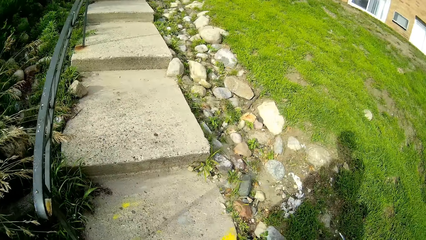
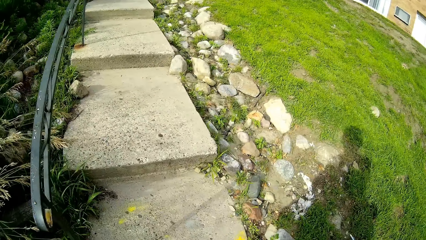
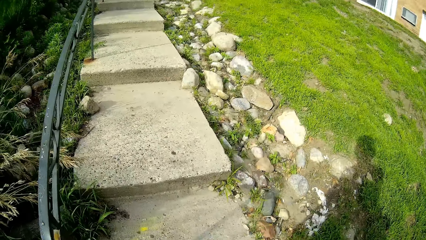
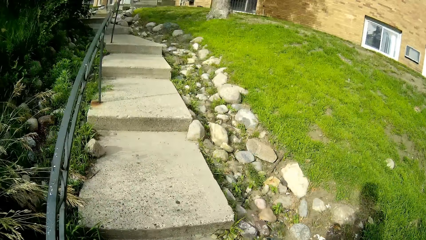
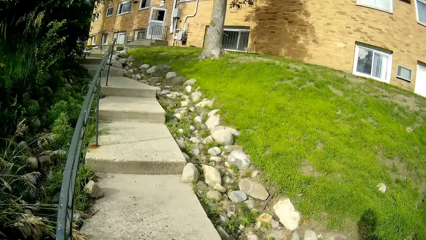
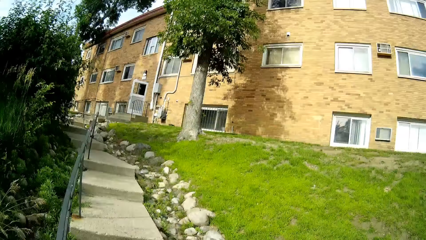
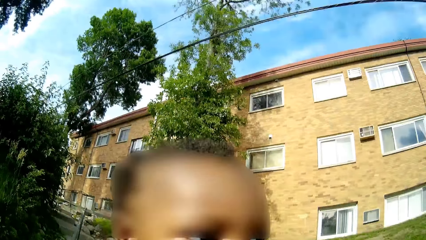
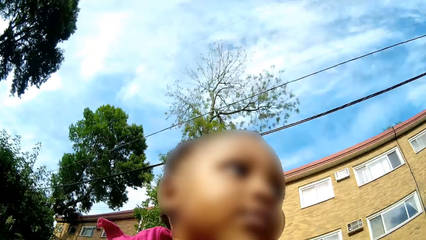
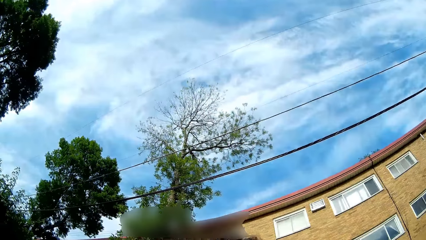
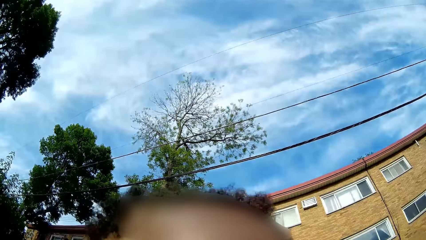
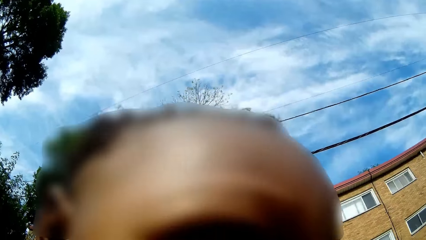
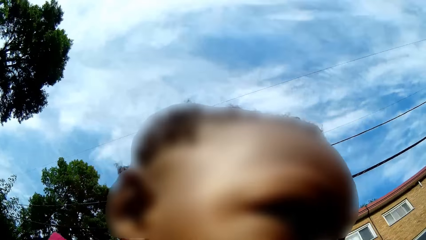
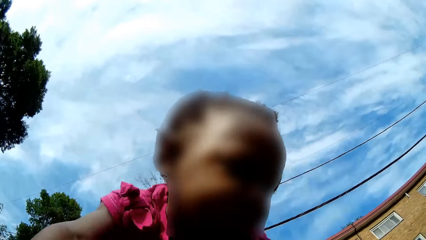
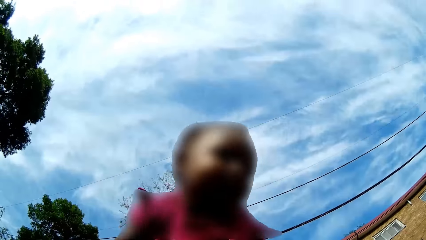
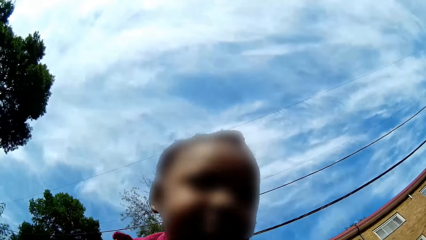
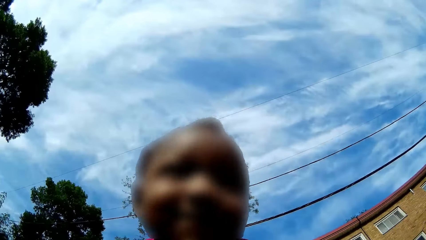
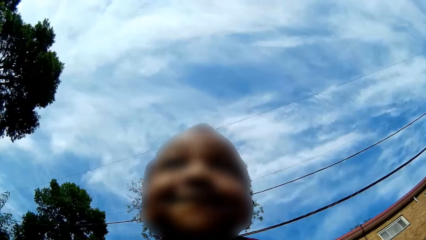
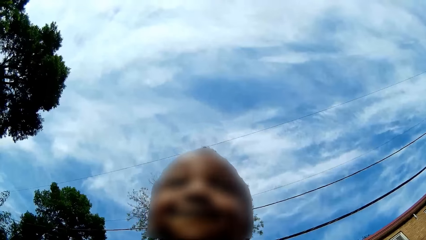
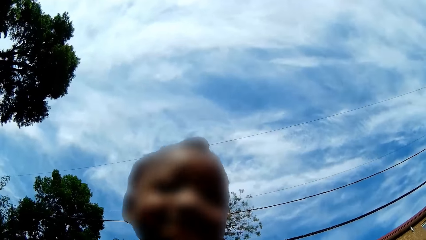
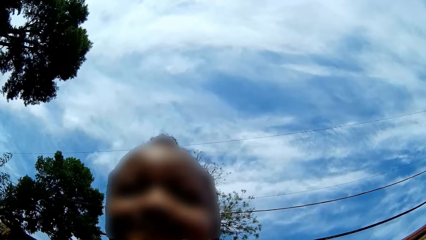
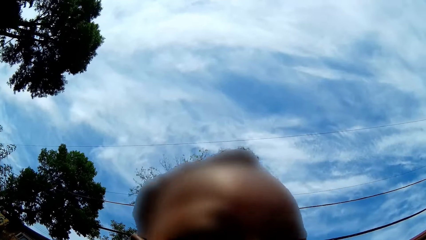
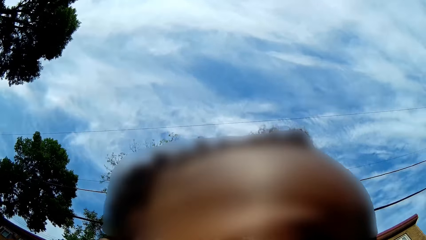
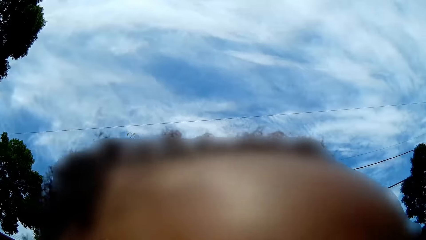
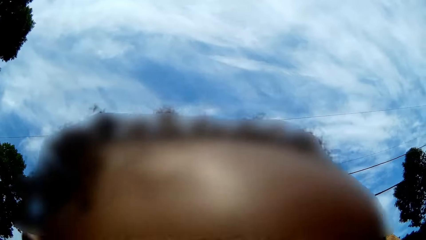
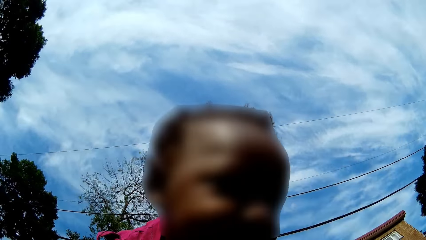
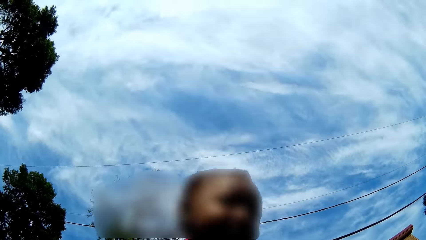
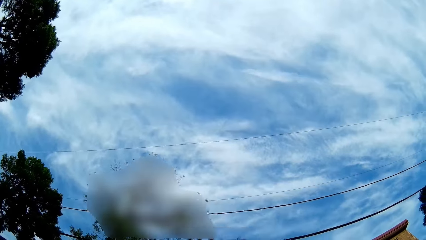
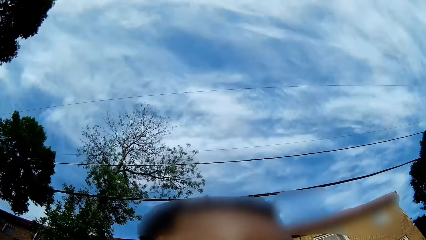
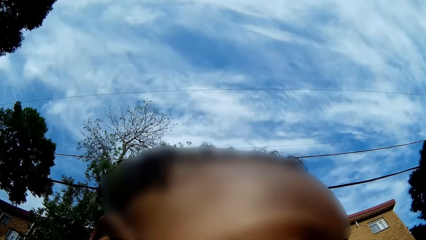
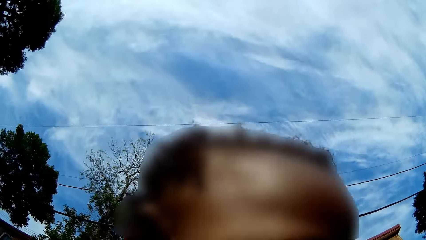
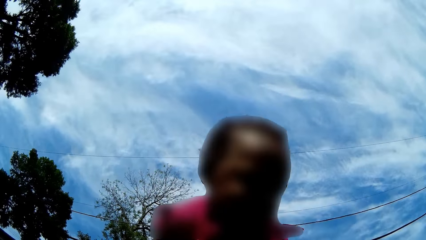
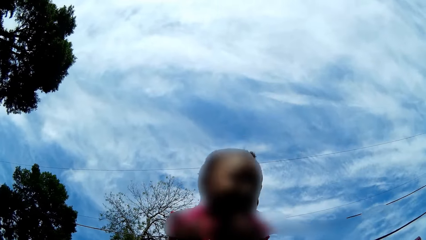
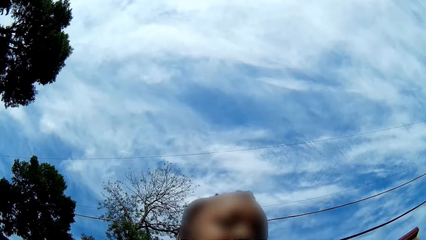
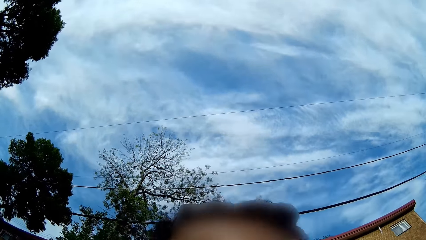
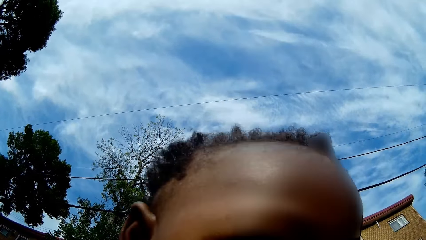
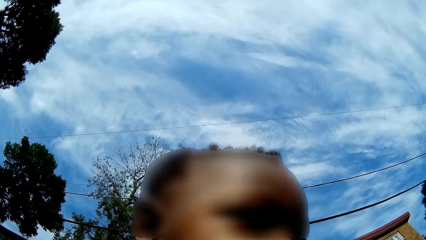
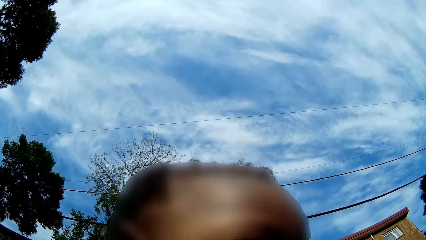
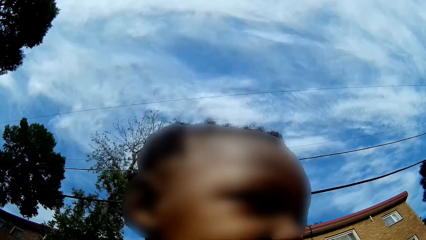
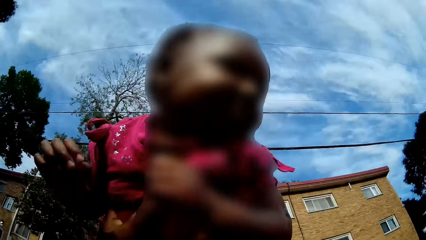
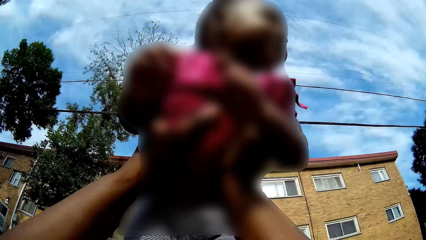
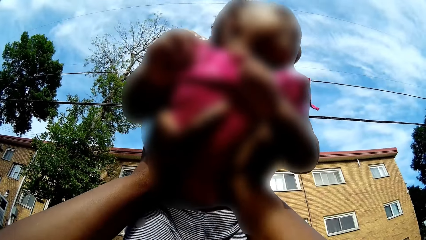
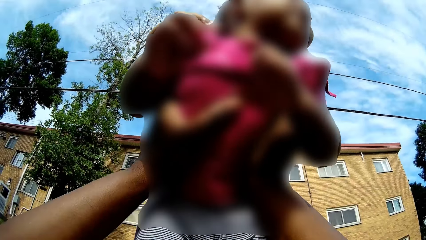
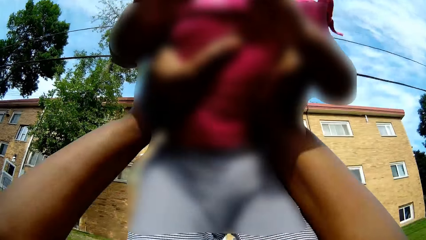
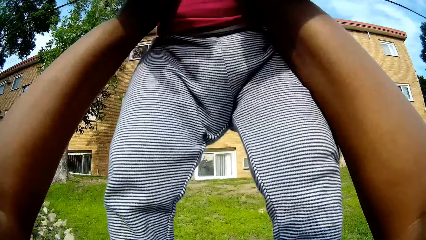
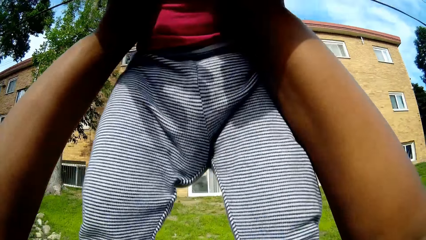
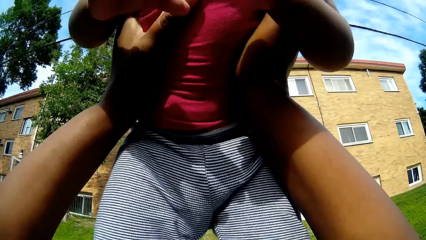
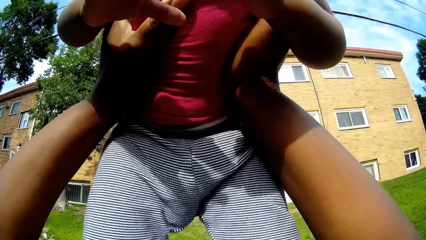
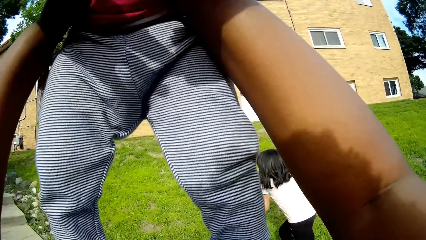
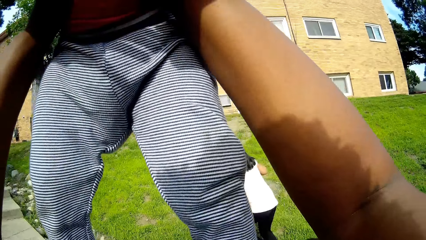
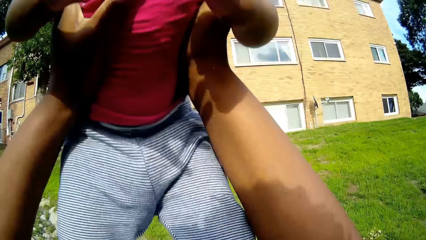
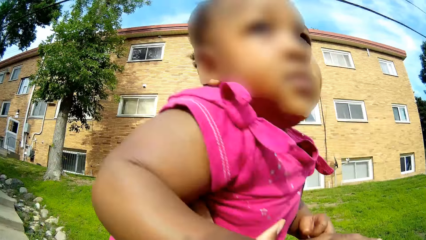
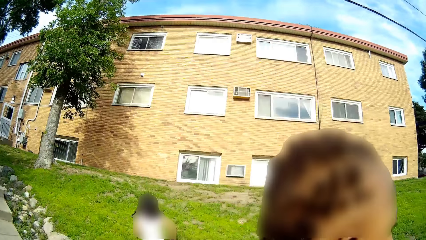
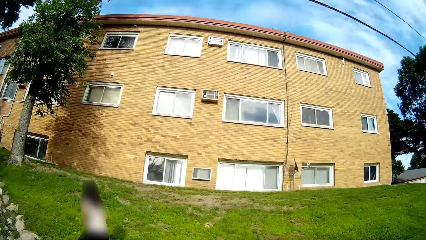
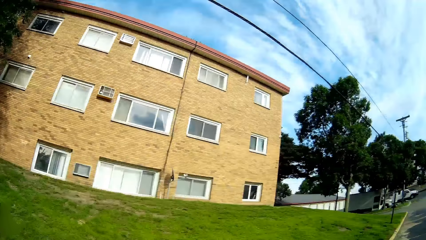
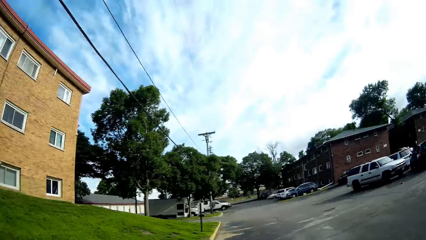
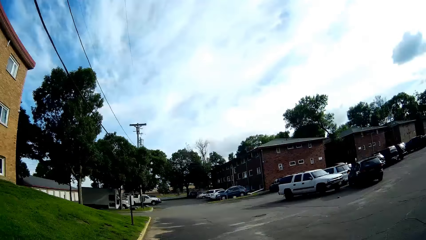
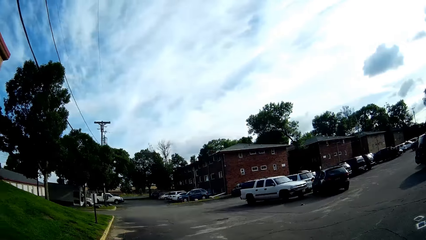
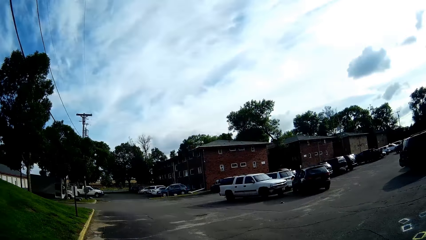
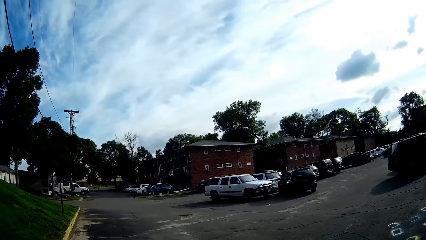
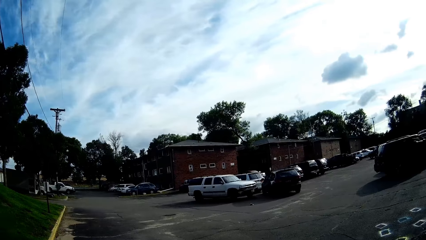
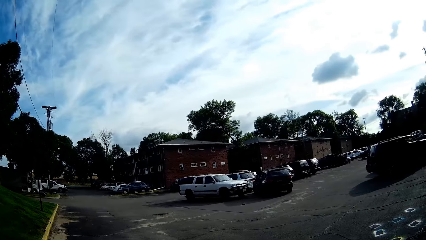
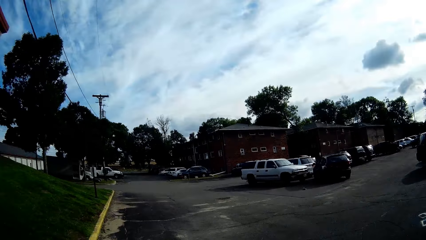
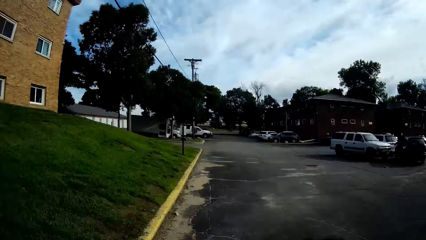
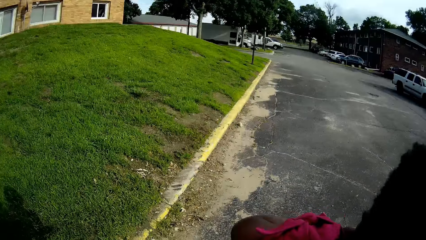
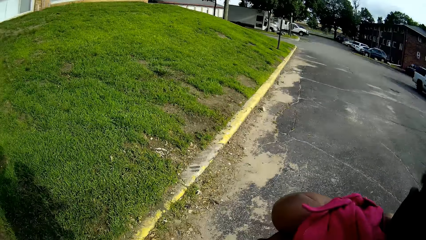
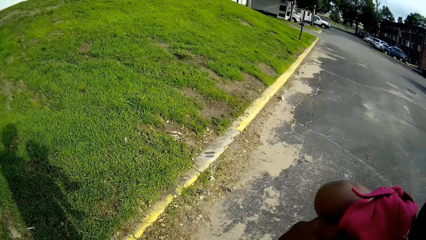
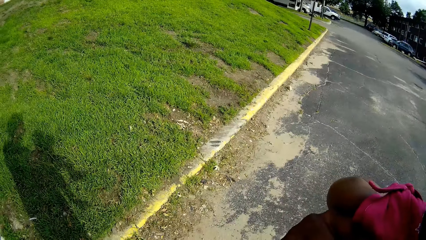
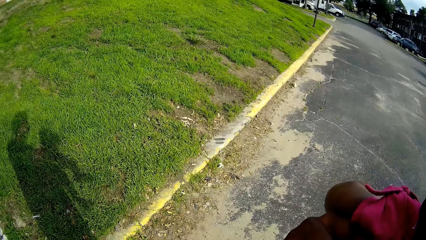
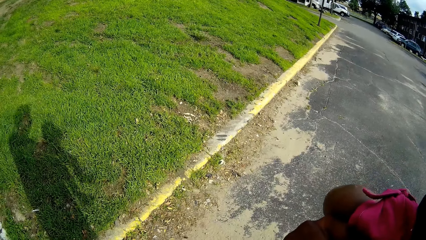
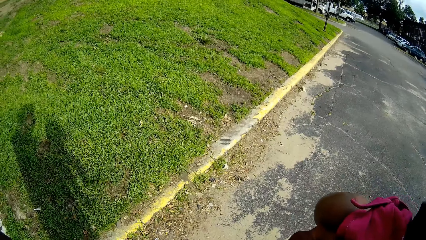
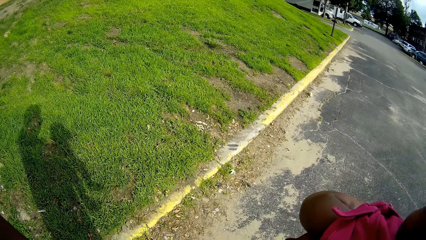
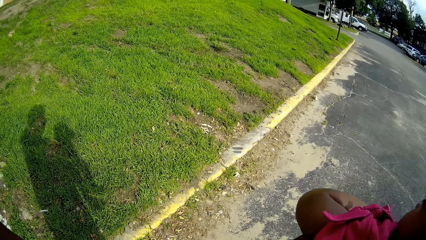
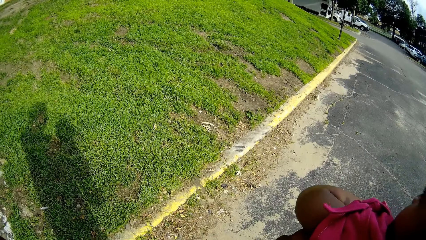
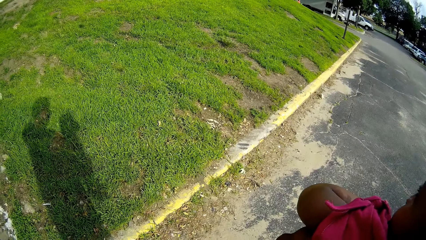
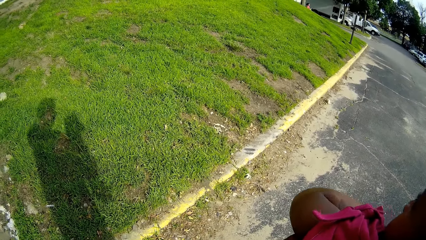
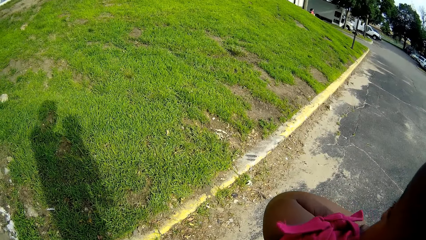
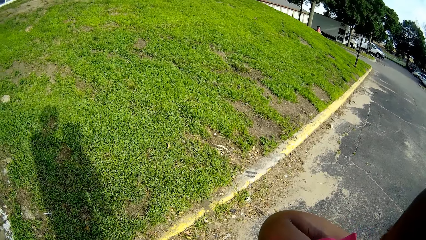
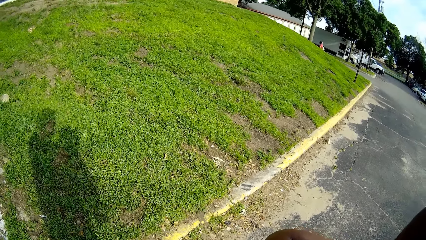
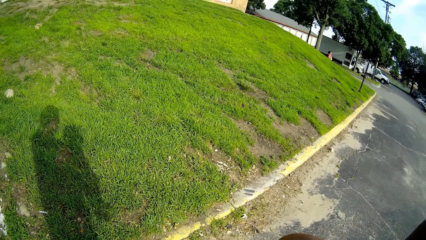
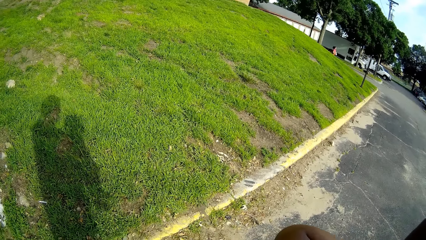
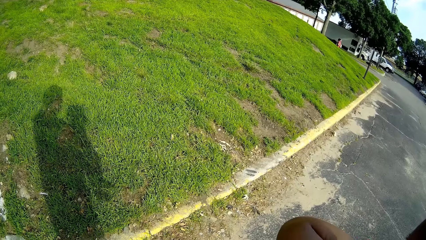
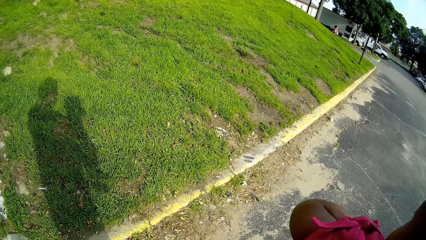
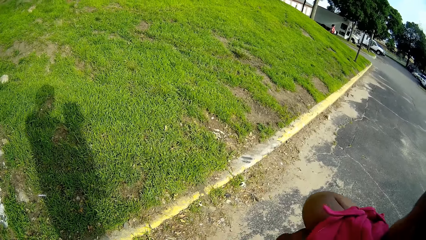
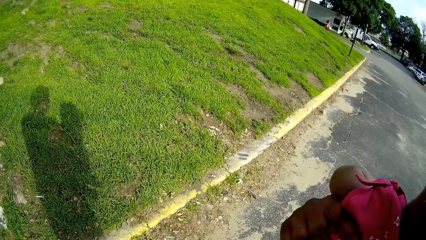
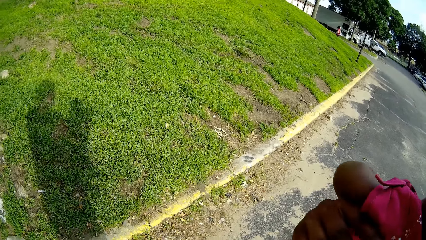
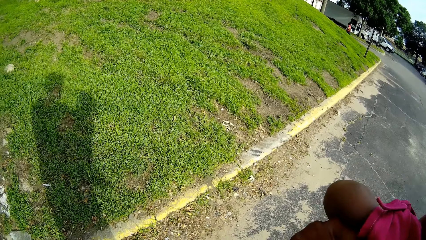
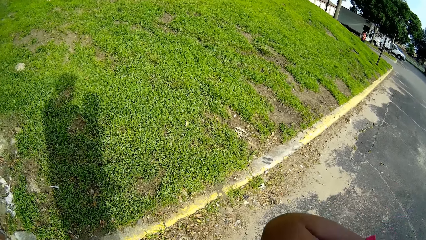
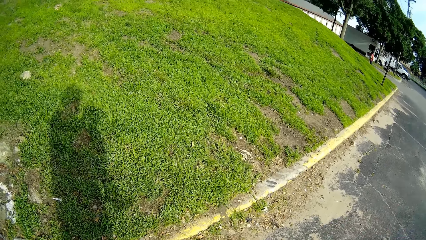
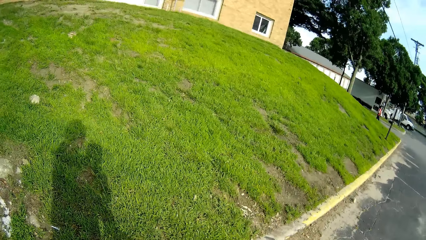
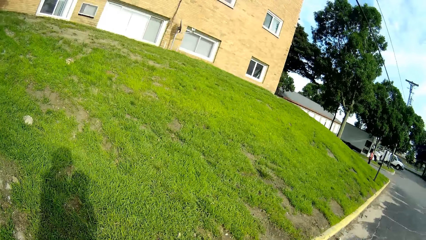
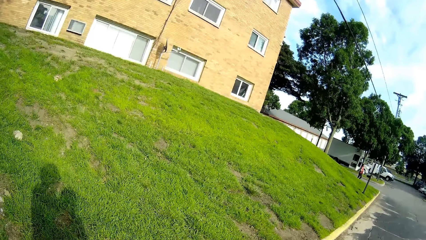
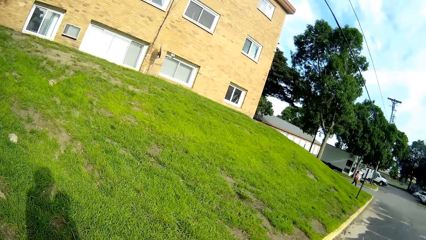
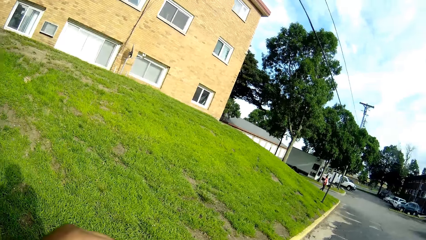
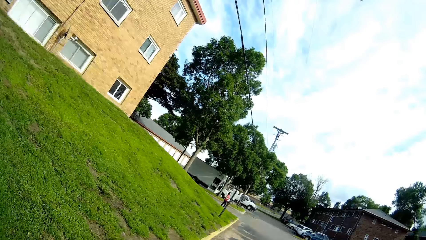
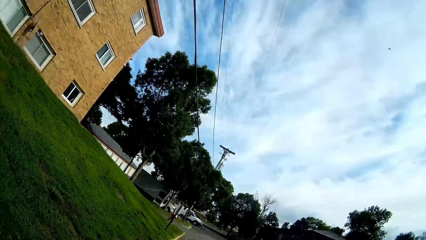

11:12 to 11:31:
The camera wearer plays with the baby. They hold the baby, lift the kid with both hands, and look at the parked vehicles. They look at a woman across a parking lot.
